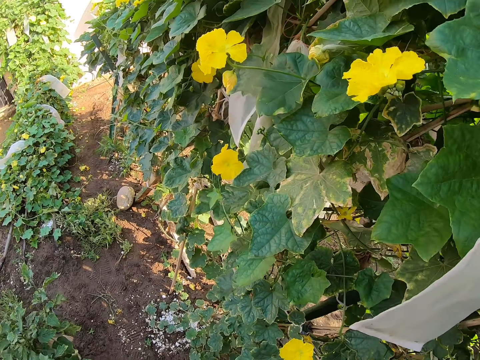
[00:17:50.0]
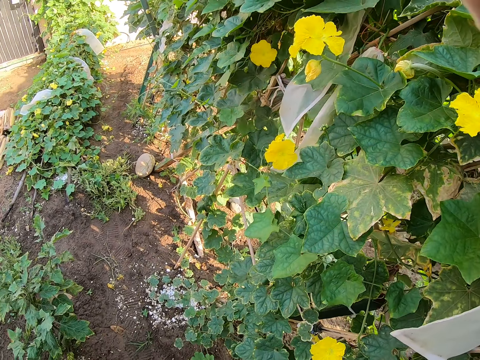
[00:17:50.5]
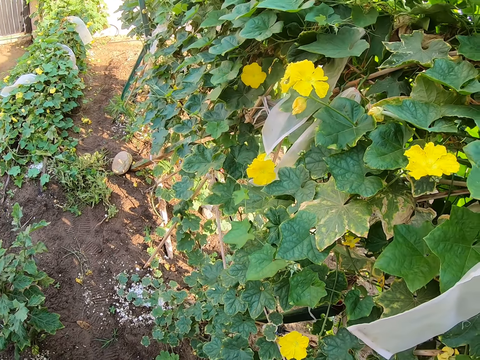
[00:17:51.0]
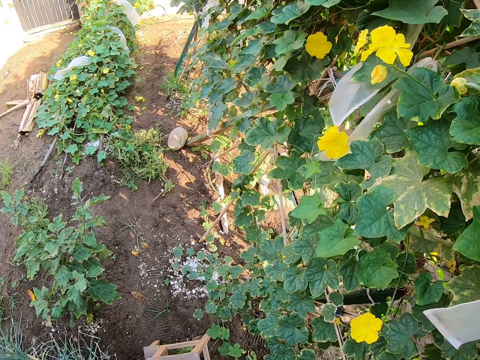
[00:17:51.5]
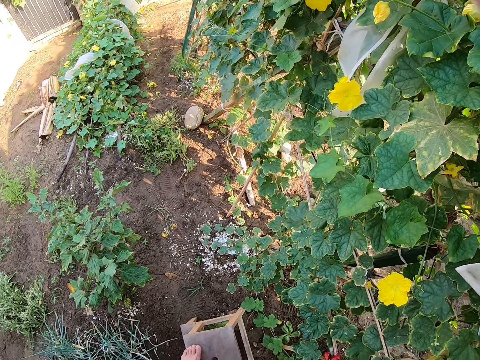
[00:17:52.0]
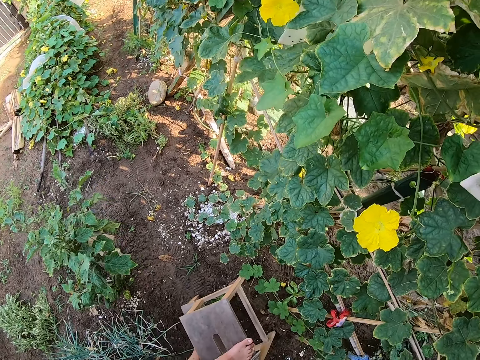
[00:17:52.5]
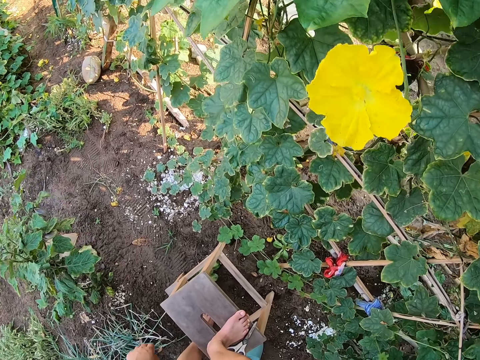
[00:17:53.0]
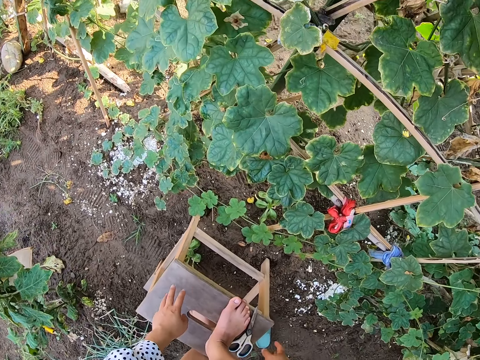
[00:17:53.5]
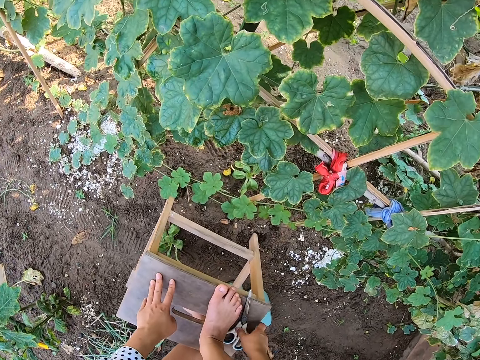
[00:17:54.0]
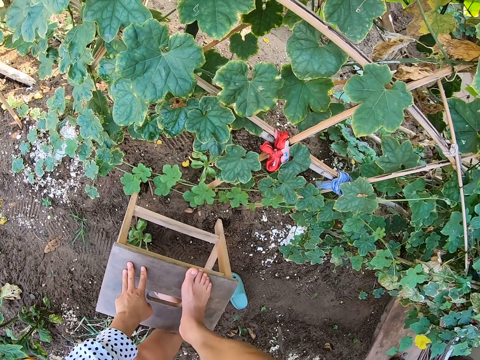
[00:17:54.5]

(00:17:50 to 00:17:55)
The camera wearer swings the left hand. They look around. They stare at the ground. They swing the left hand. They hold the stool. They pick up the pair of scissors.

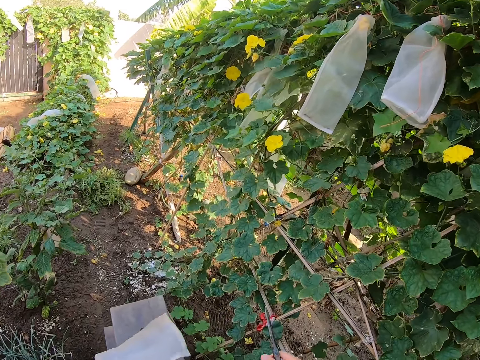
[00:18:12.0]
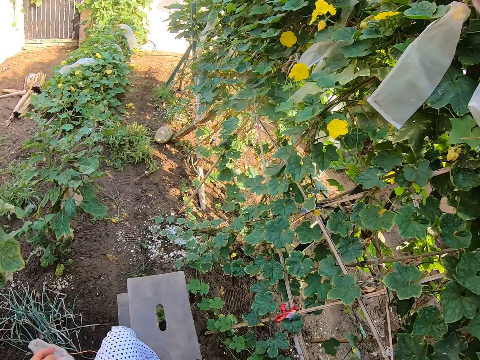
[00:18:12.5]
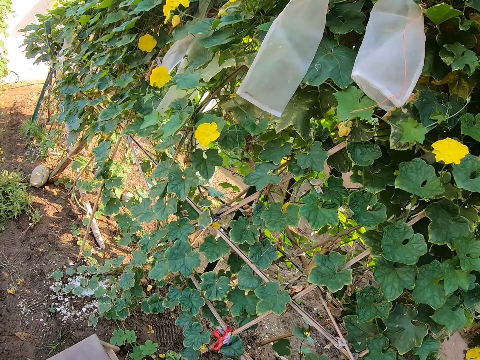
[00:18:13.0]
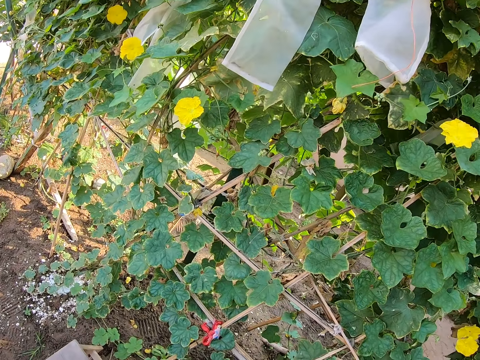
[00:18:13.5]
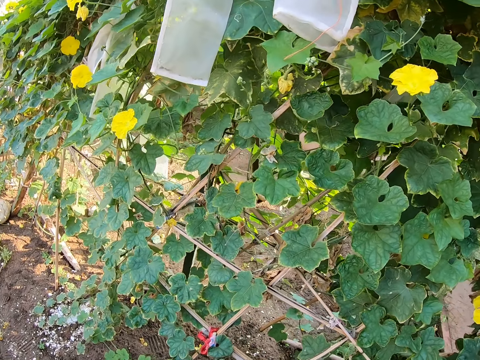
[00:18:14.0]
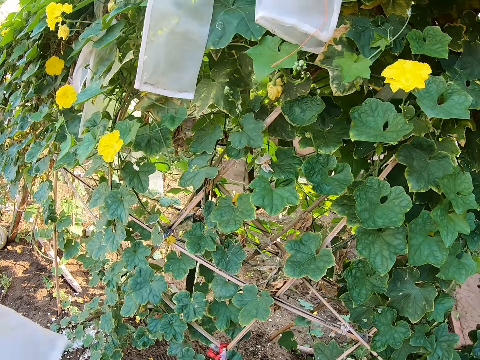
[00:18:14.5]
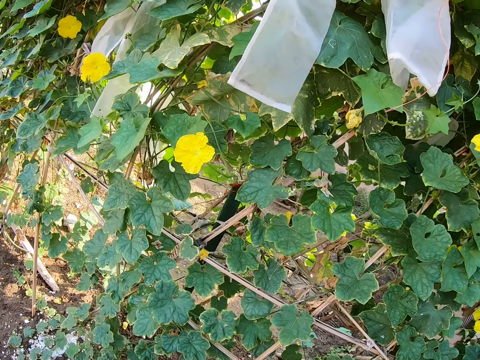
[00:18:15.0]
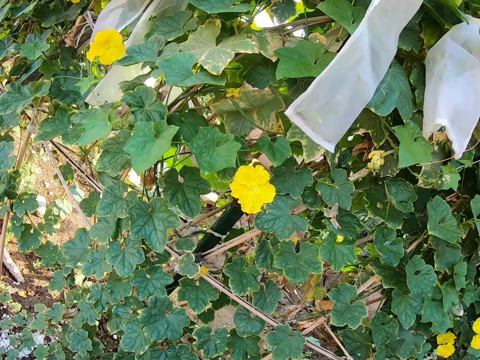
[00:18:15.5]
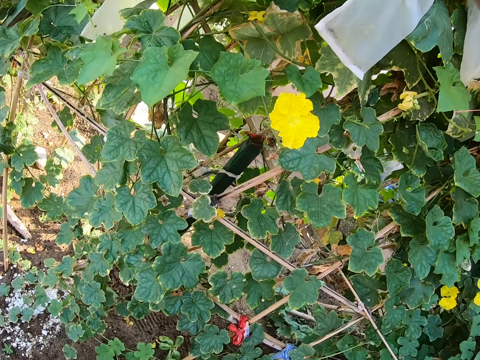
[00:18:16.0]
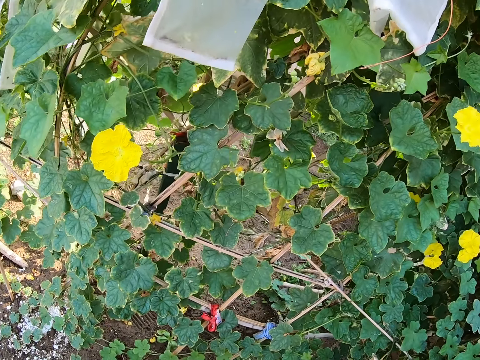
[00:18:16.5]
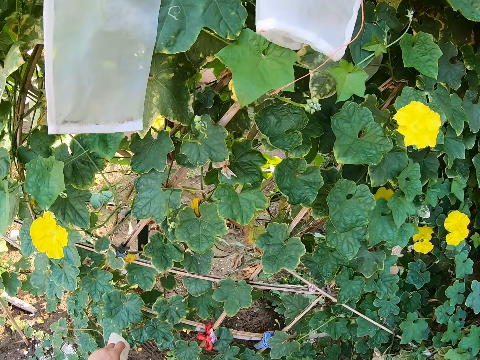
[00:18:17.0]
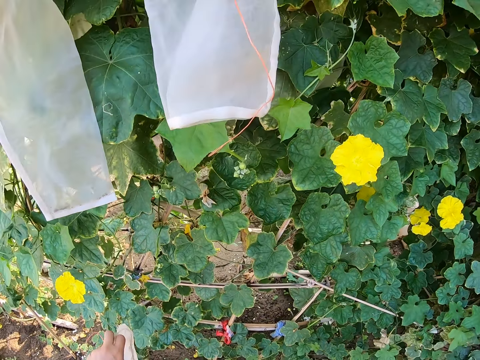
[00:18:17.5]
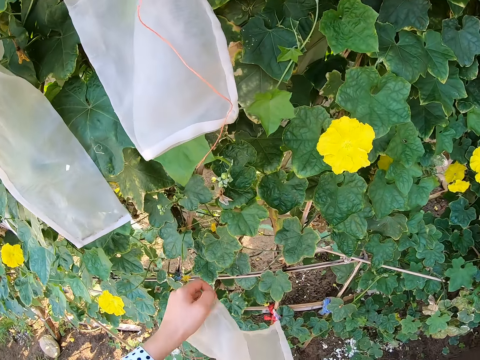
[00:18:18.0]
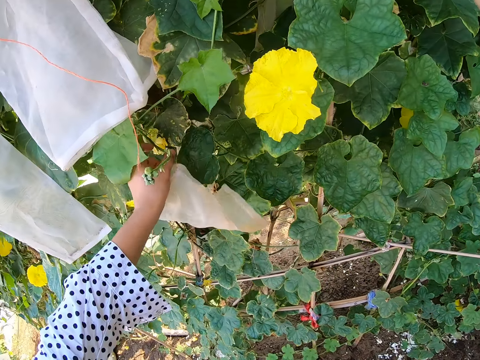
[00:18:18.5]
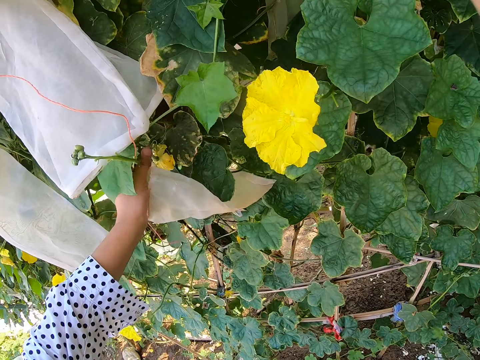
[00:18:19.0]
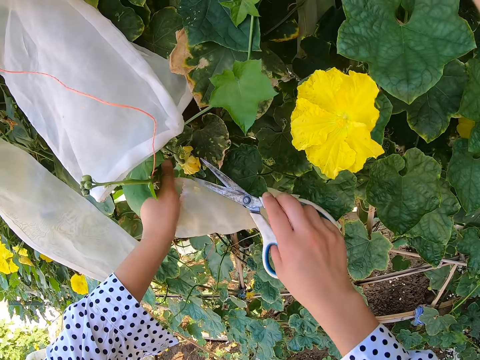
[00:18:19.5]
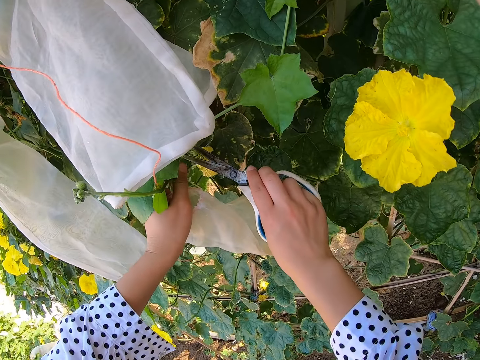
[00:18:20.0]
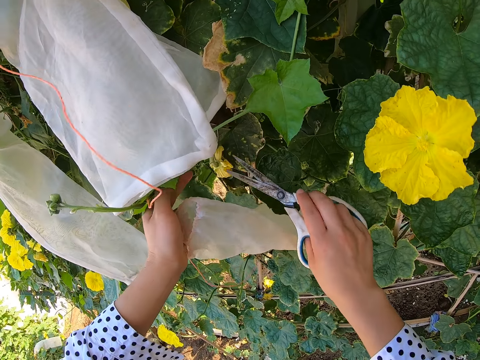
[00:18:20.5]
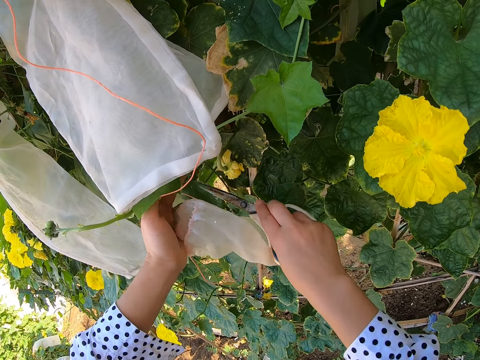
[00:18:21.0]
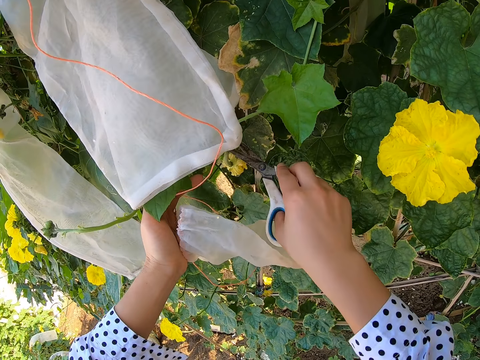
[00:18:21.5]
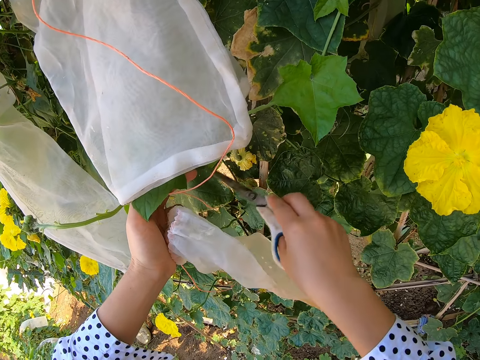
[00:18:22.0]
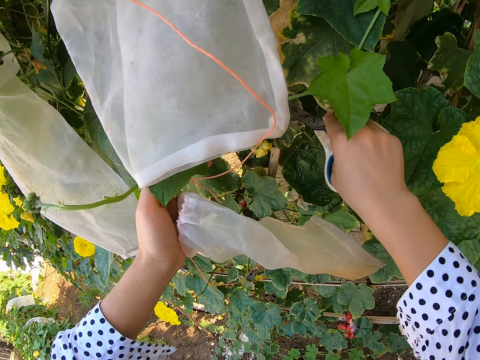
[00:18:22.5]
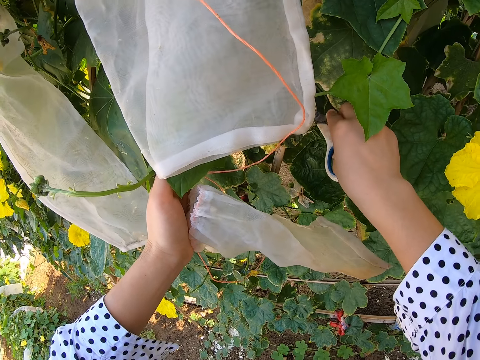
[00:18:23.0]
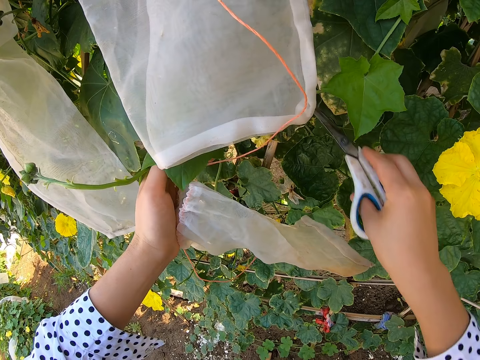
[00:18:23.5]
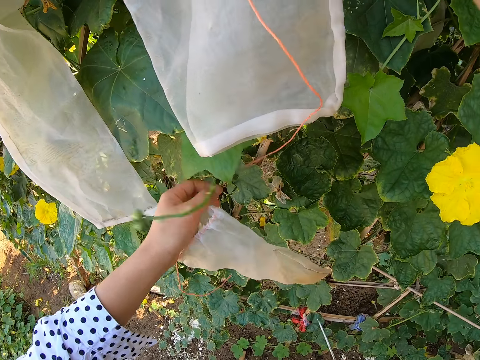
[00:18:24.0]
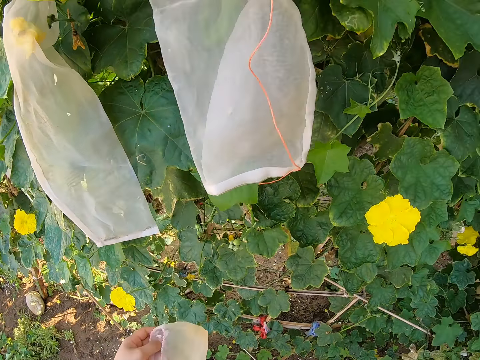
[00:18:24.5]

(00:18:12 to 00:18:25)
The camera wearer swings both hands. They look around. They hold a plant. They lift the scissors. They cut the plant bud.

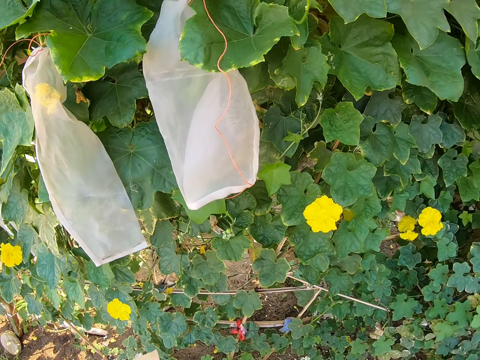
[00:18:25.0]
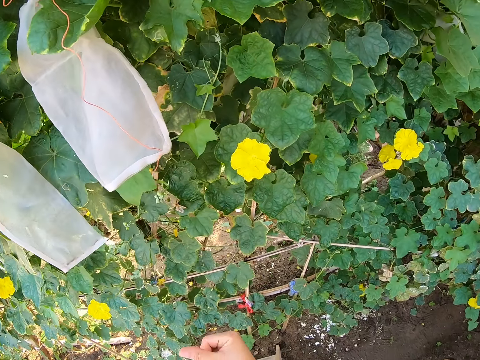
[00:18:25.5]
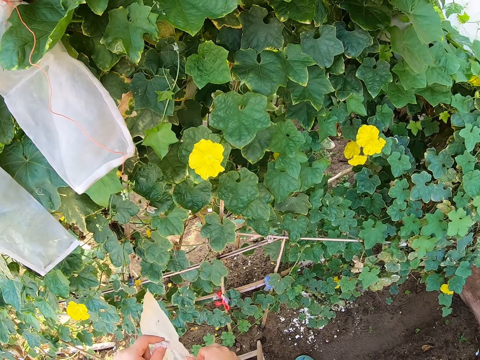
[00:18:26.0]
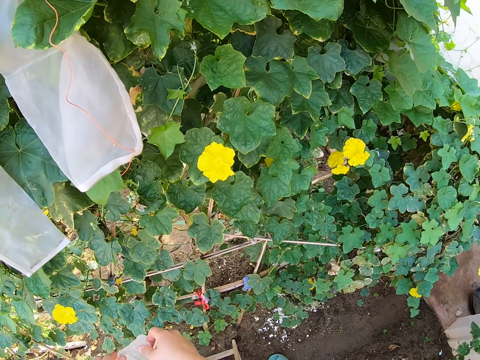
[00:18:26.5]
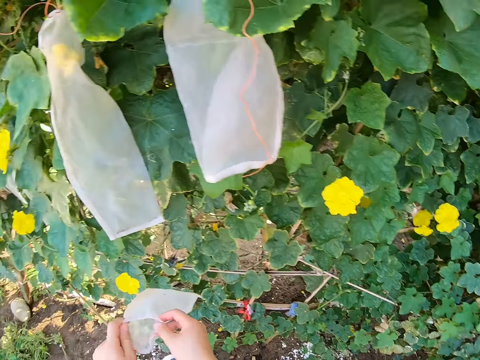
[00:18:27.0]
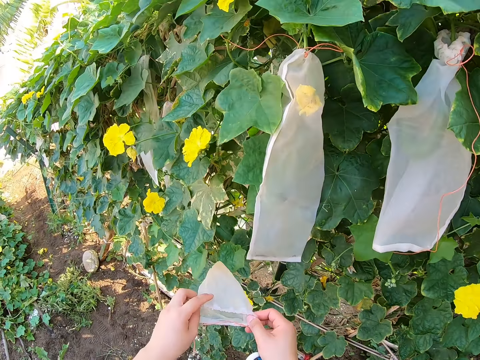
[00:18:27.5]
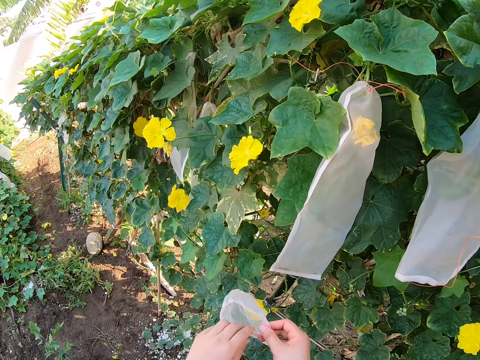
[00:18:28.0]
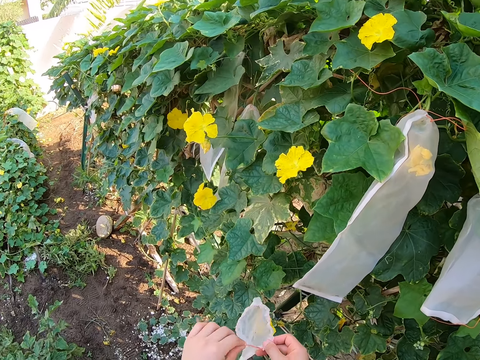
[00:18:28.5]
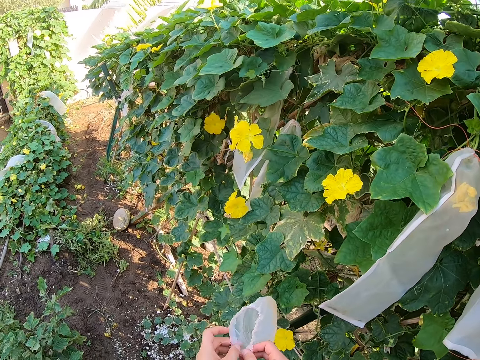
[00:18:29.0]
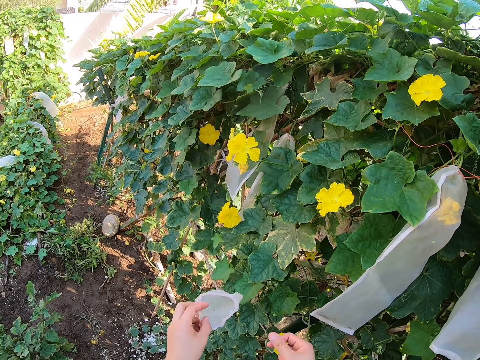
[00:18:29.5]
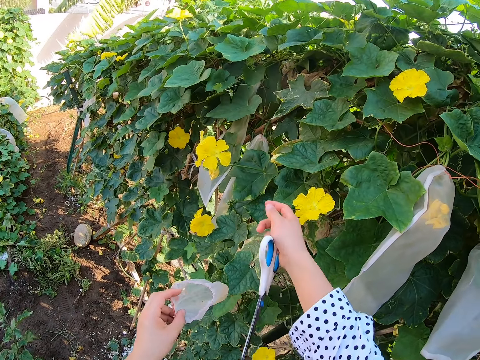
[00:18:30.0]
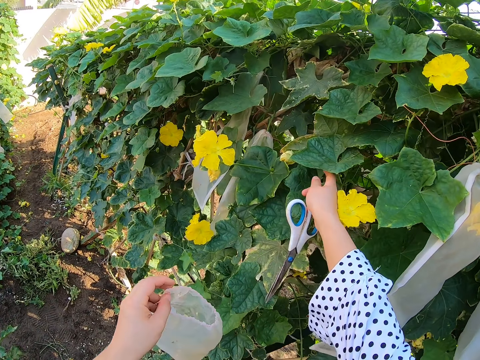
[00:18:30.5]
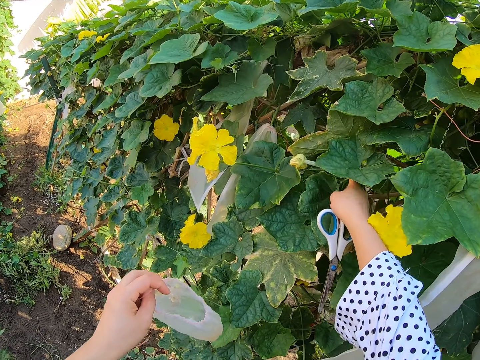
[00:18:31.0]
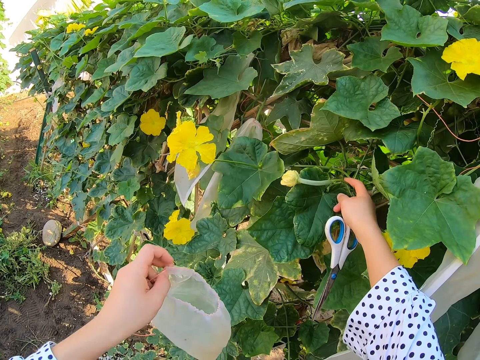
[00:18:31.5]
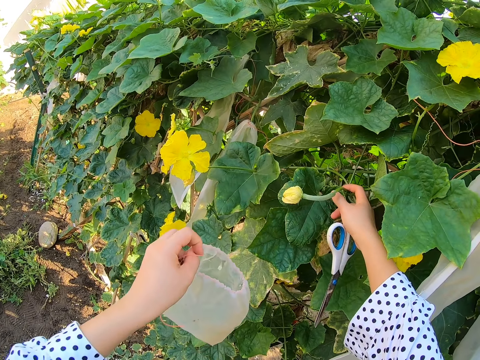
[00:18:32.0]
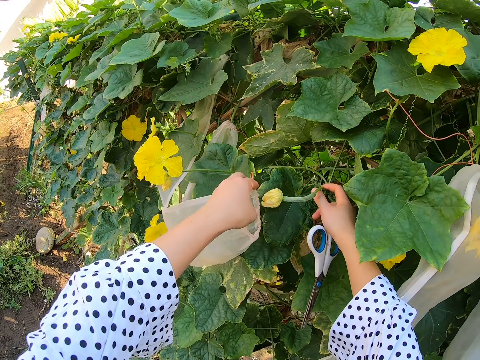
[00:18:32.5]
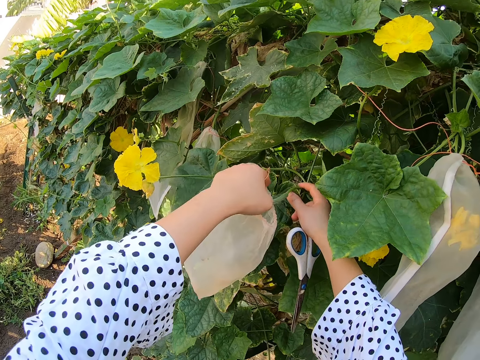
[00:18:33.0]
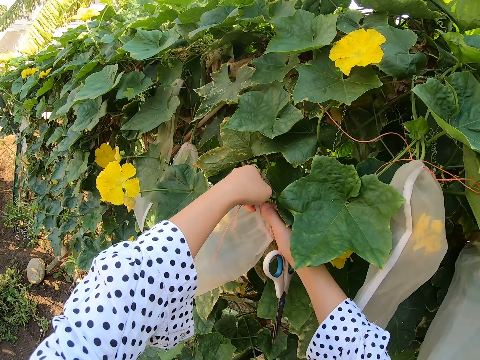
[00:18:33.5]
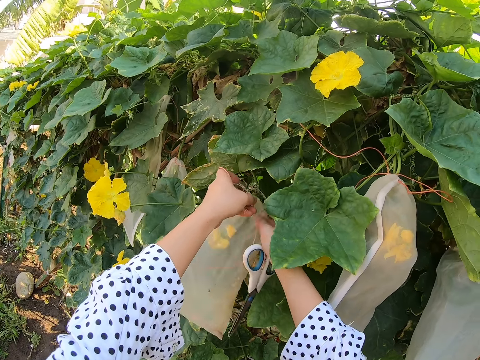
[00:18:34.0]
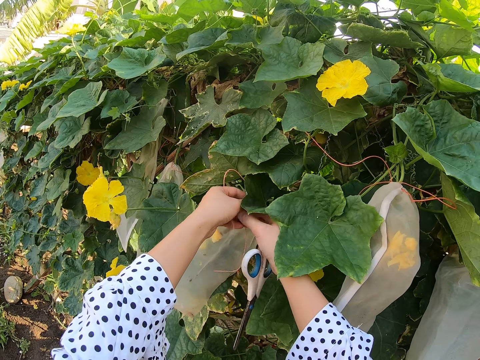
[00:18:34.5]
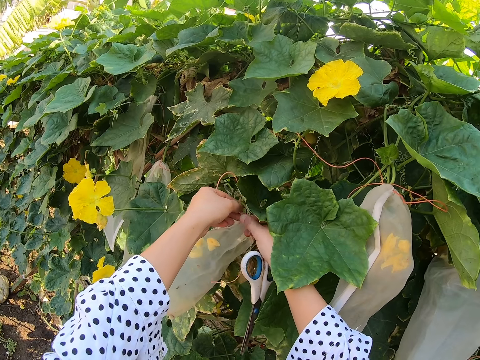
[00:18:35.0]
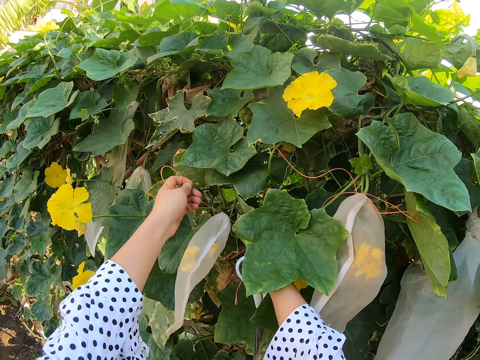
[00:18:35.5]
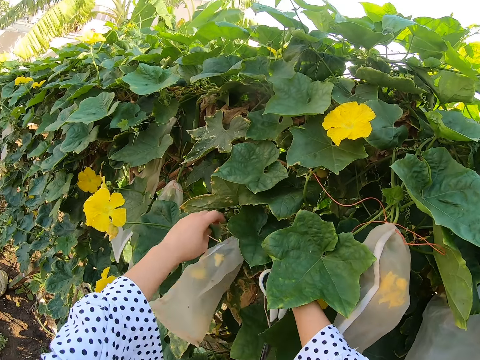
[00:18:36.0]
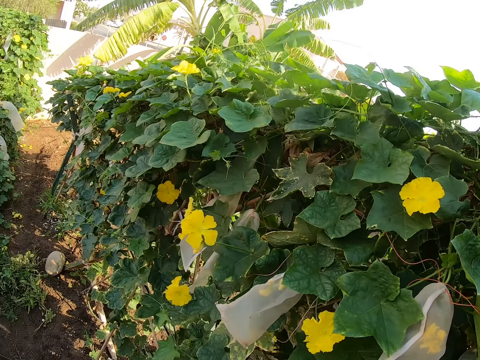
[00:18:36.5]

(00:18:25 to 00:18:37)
The camera wearer looks around. They hold the nylon. They hold the plant. They cover a flower with a bag. They fix the nylon on the plant.
